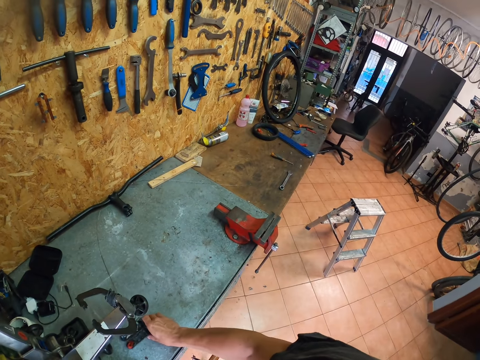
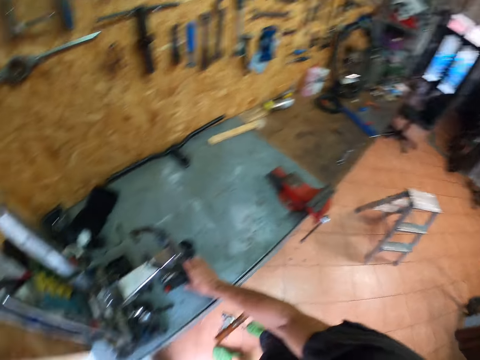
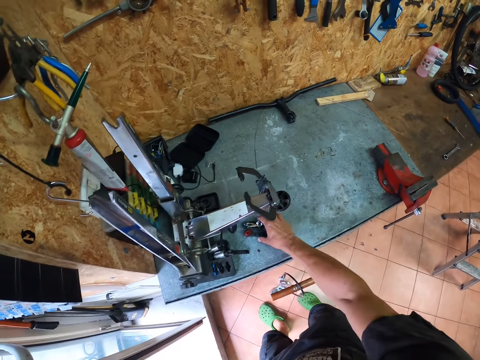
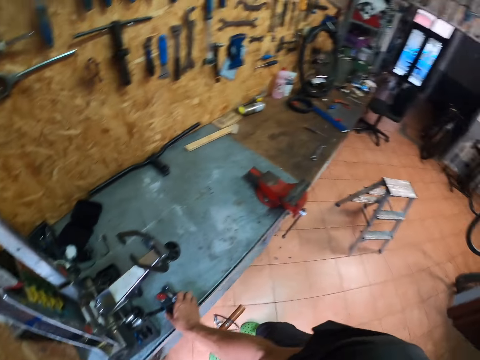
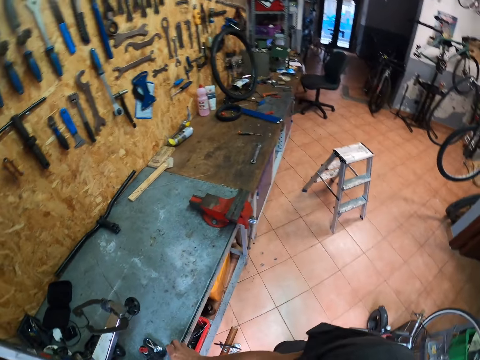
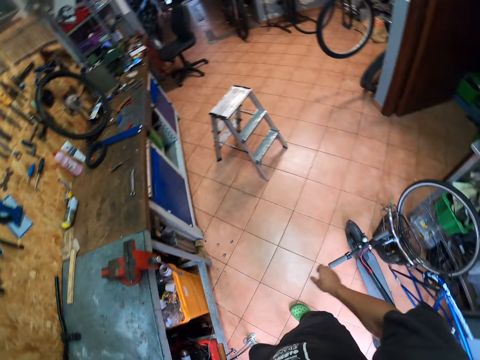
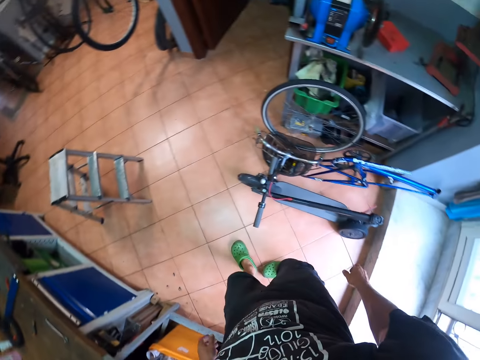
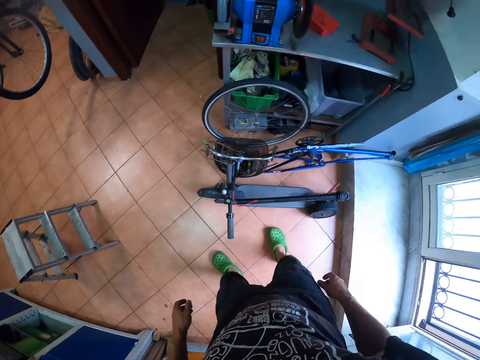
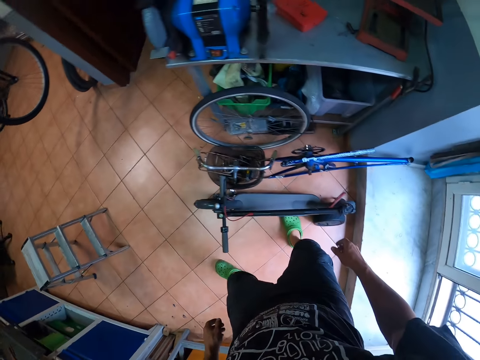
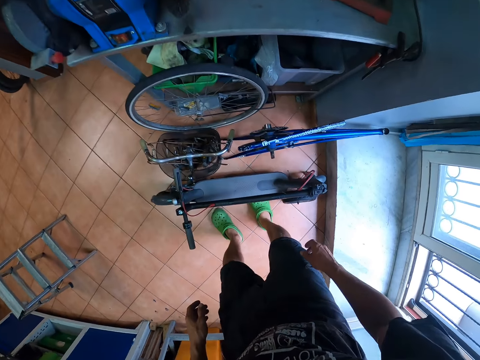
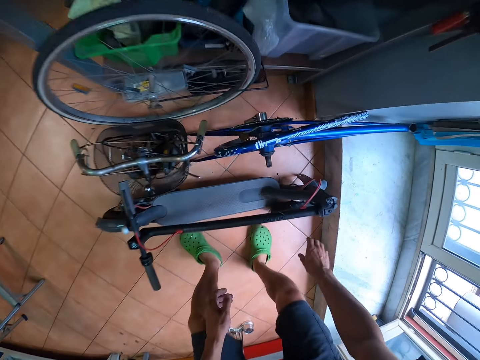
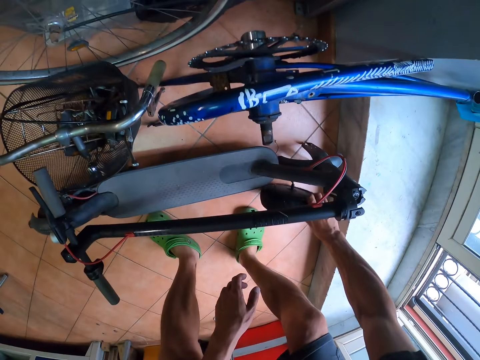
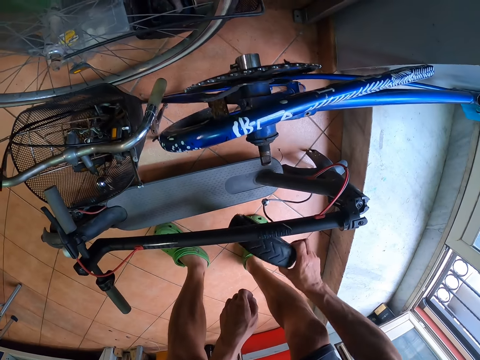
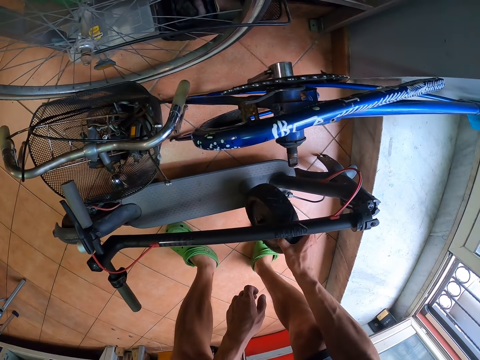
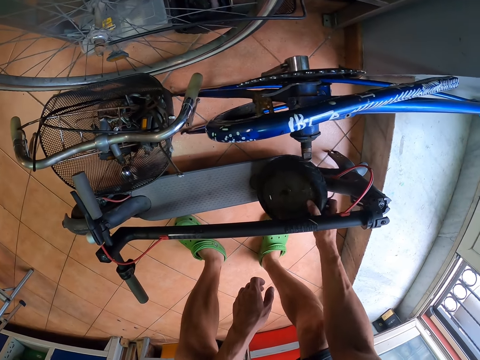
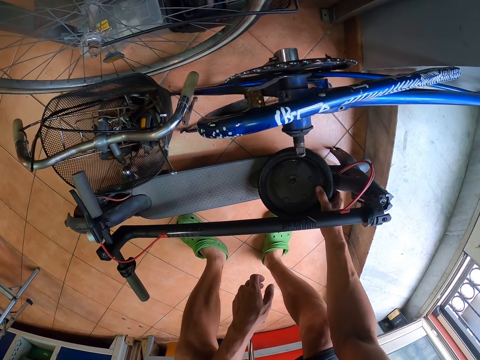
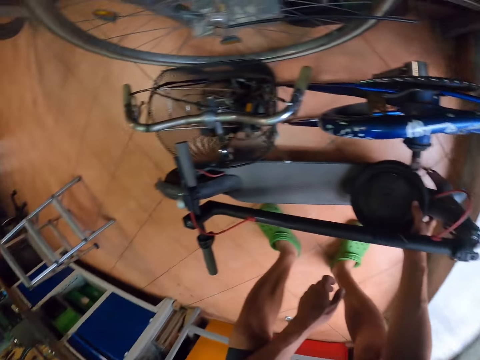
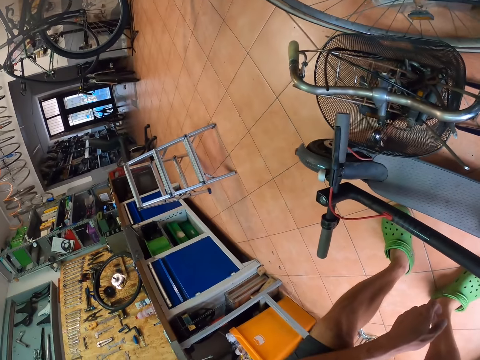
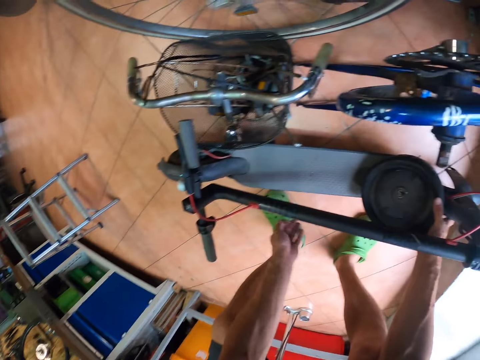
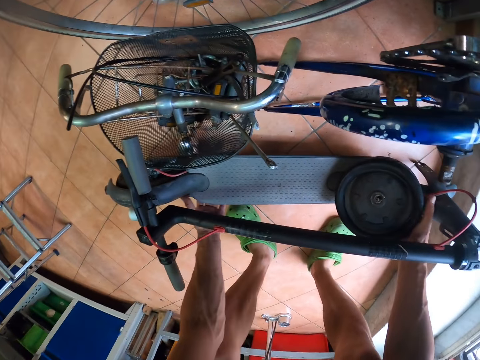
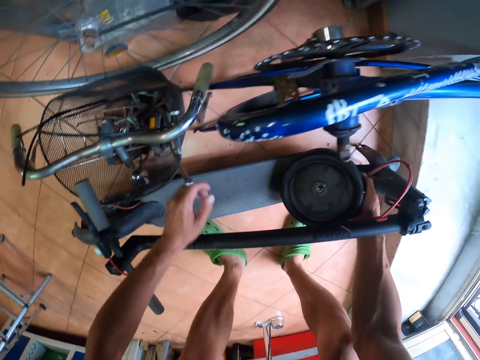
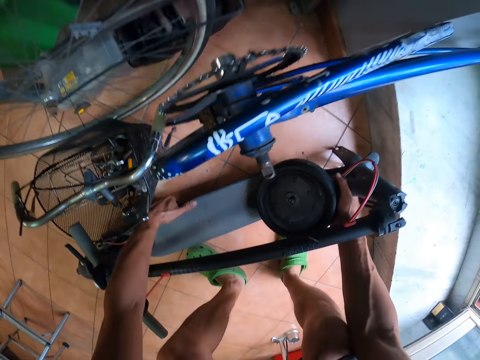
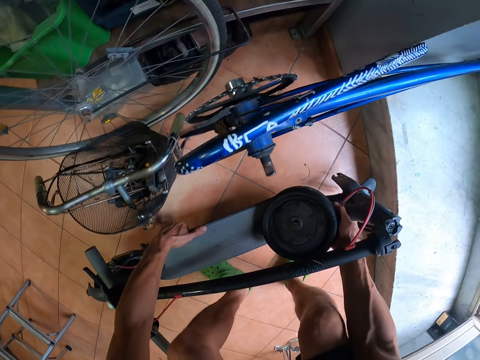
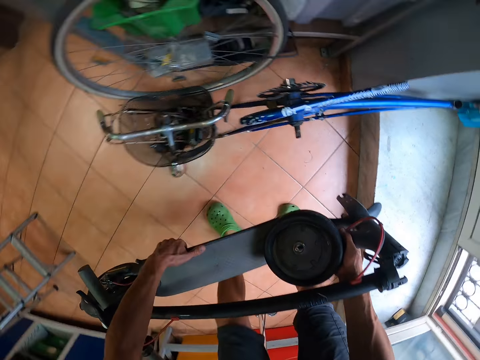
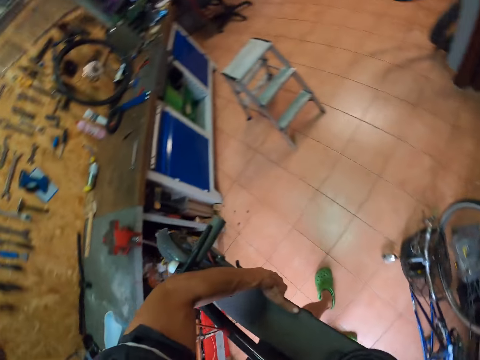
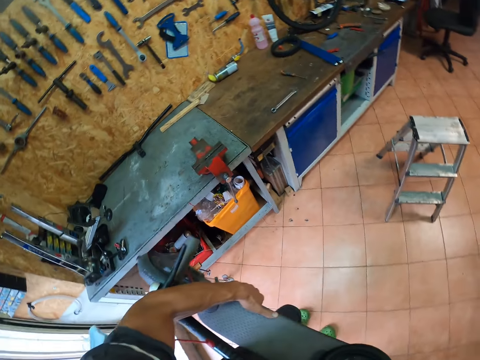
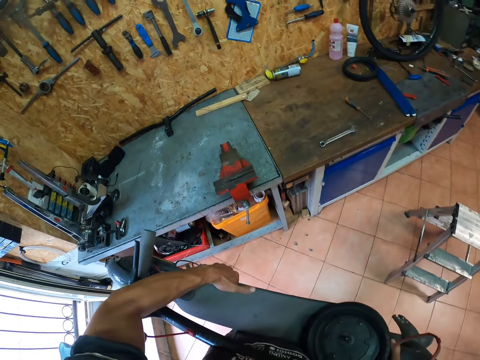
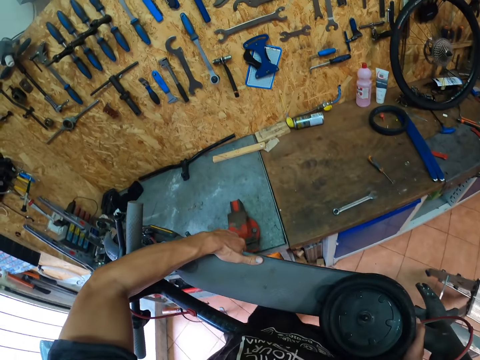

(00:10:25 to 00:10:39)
The camera wearer looks around a garage. He moves screwdrivers on a table. He walks around the garage. He picks up the tire of the scooter from the floor with his right hand. He moves a wheel on the floor. He drops the scooter tire on the scooter with his right hand. He looks around the garage. He picks up the scooter from the floor with both hands. He walks around the garage.

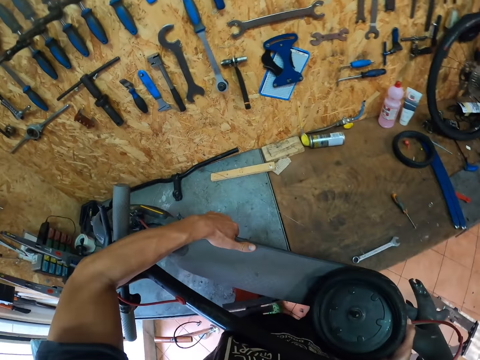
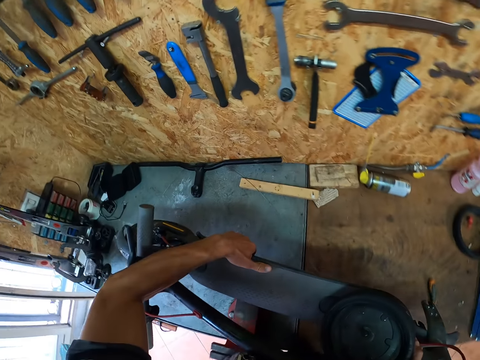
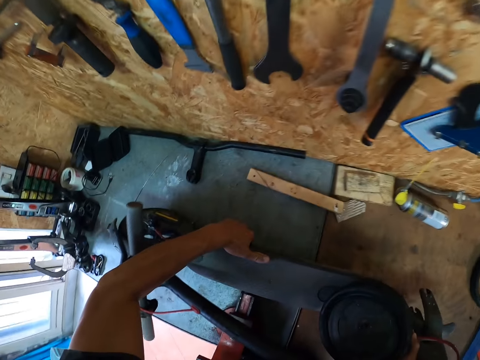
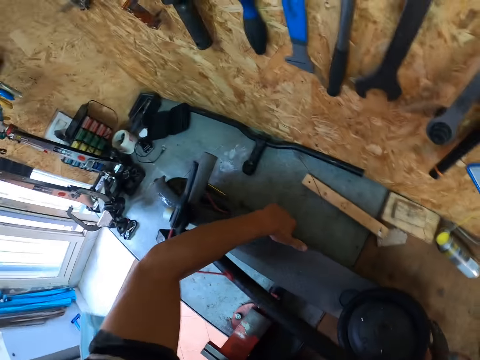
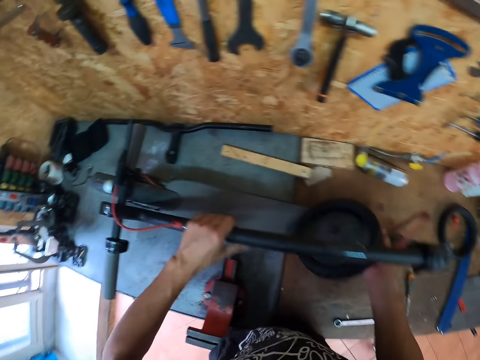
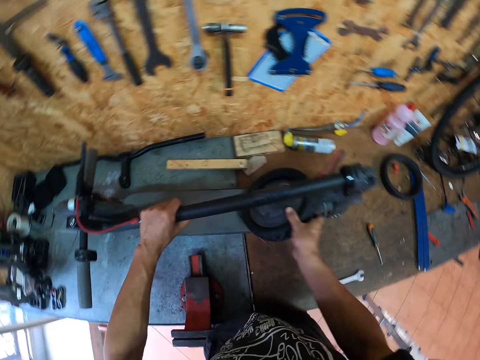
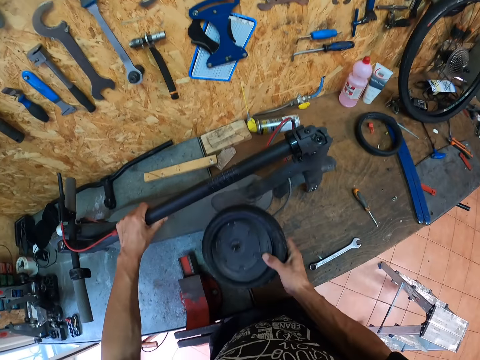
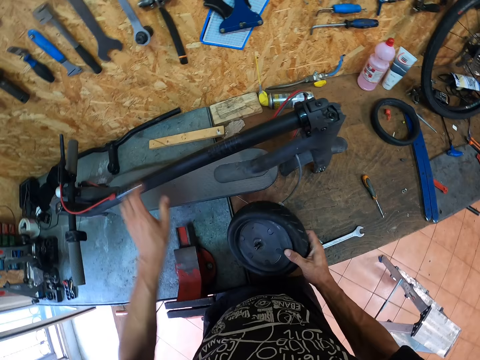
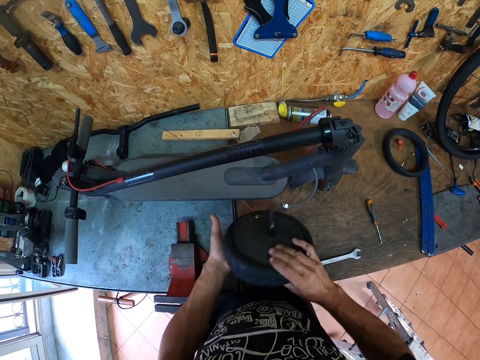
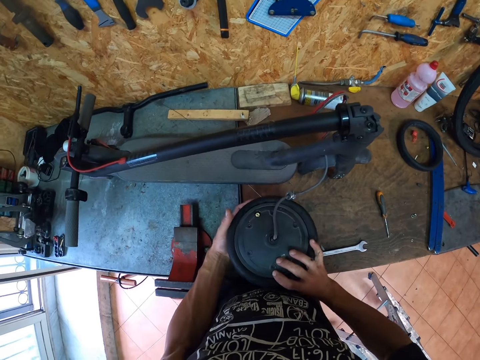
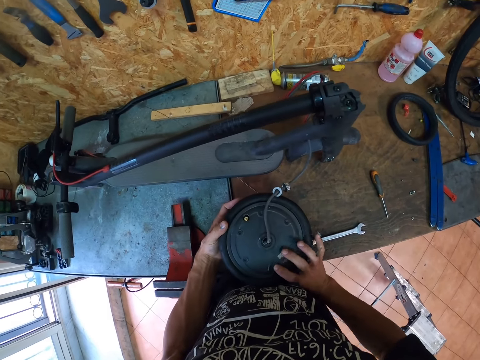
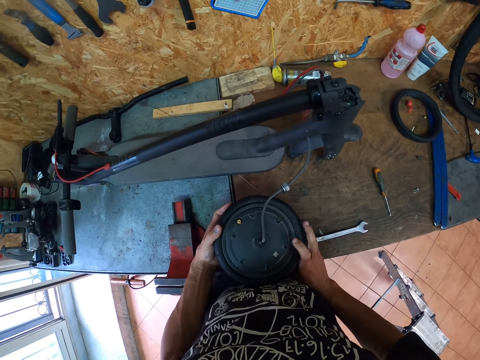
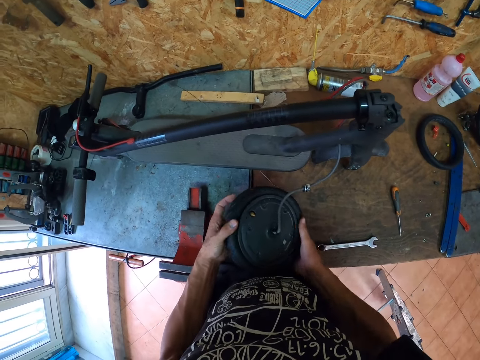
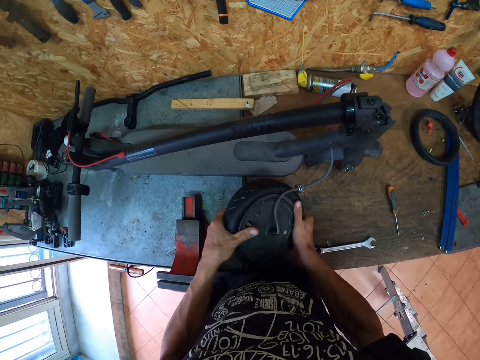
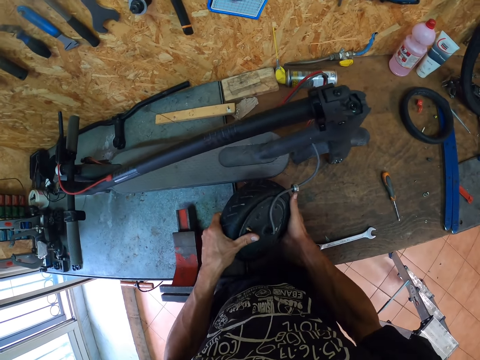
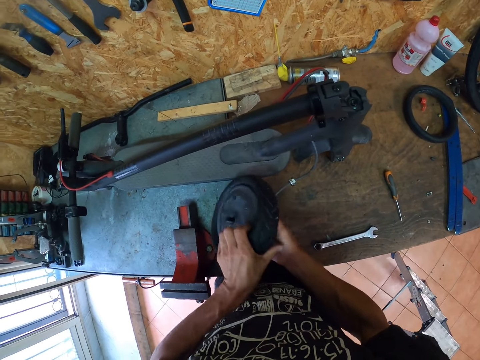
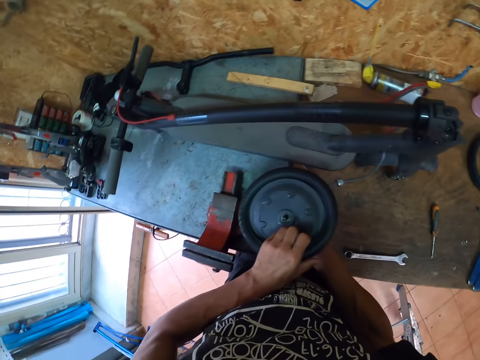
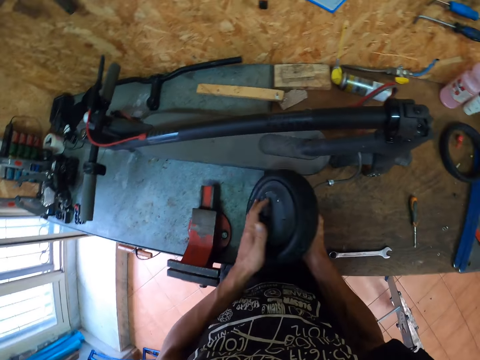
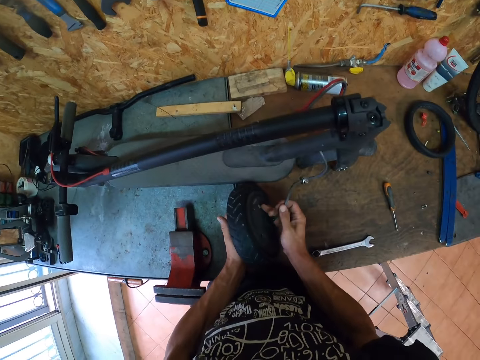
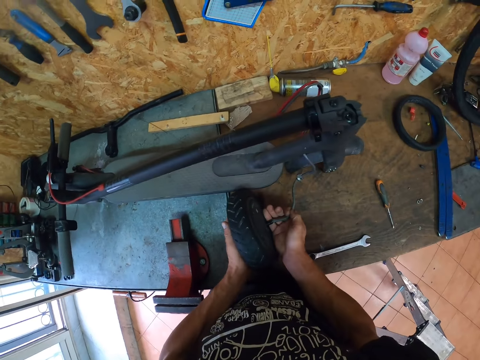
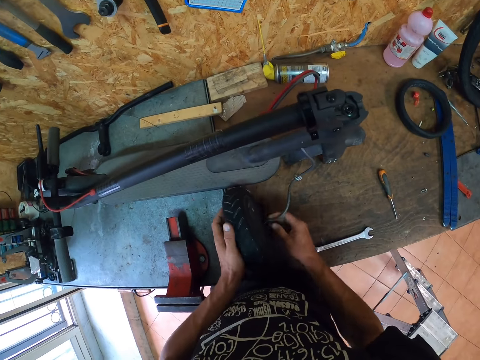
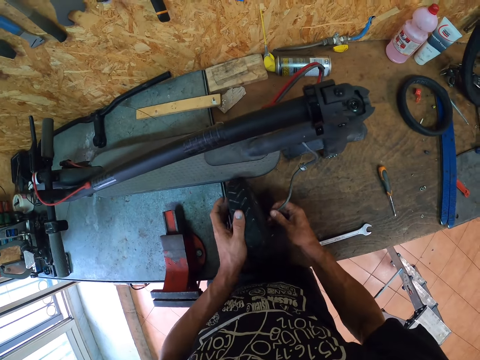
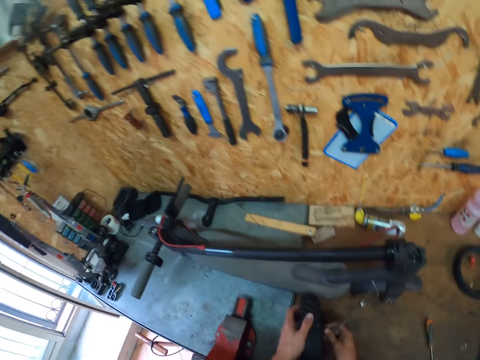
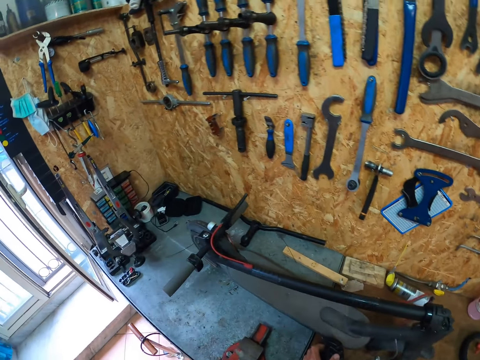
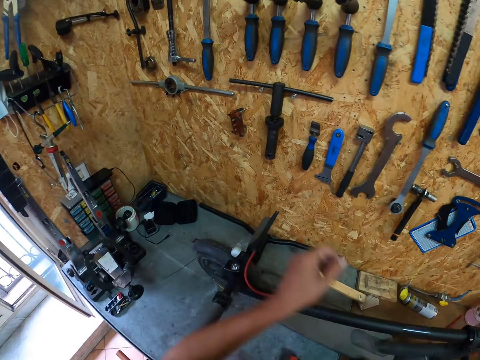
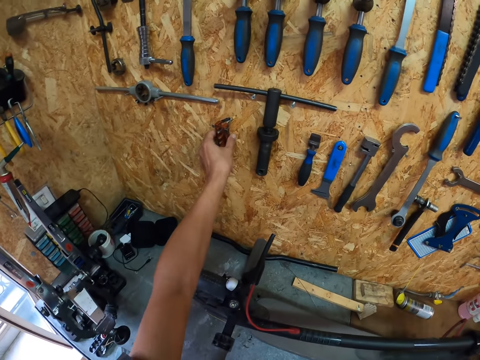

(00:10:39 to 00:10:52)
The camera wearer drops the scooter on the table with both hands. He picks up the scooter tire from the scooter with his right hand. He moves a wheel on the table. He turns the scooter tire with his right hand. He holds the scooter tire with both hands. He turns the scooter tire with both hands on the table. He drops the scooter tire on the table with both hands. He pulls a cord attached to the scooter tire with his right hand. He adjusts a cable on the wheel. He looks around a garage. He picks up a vise claw from a hook on the wall with his left hand.
